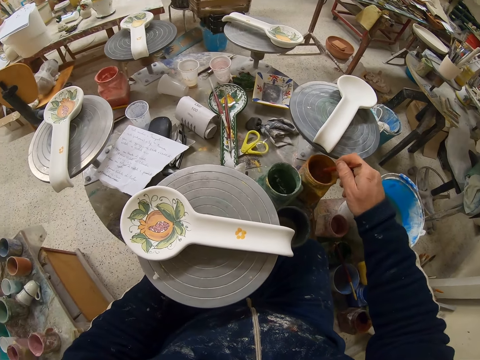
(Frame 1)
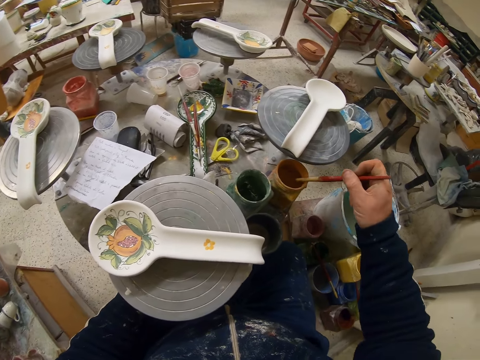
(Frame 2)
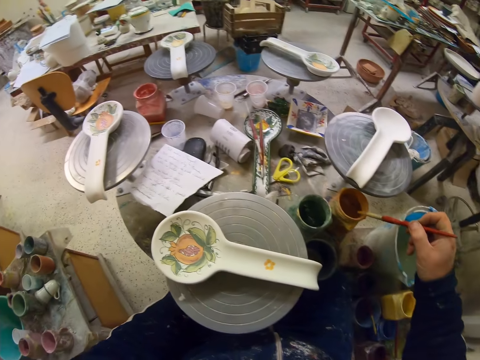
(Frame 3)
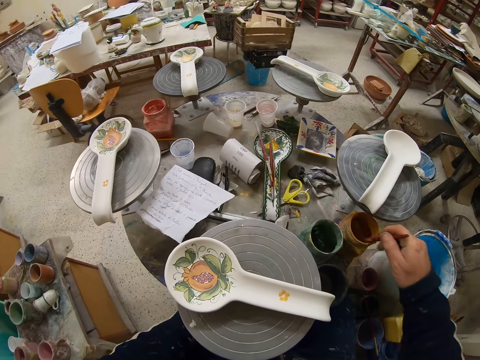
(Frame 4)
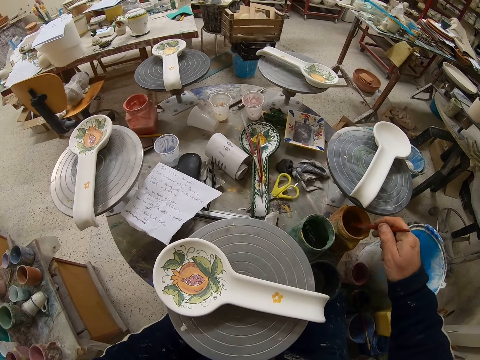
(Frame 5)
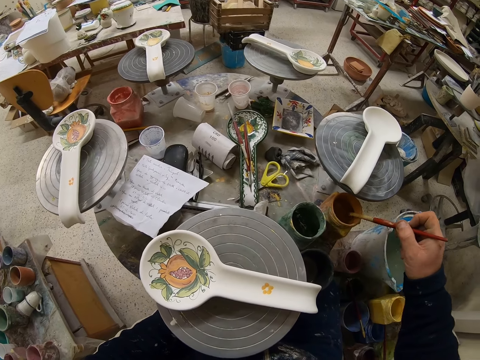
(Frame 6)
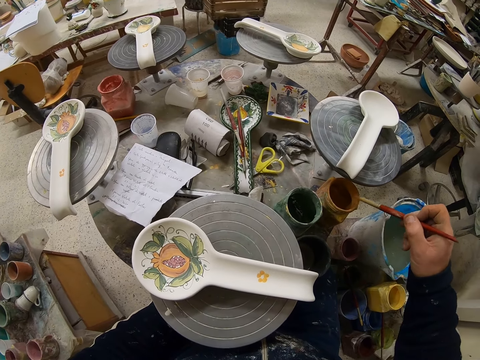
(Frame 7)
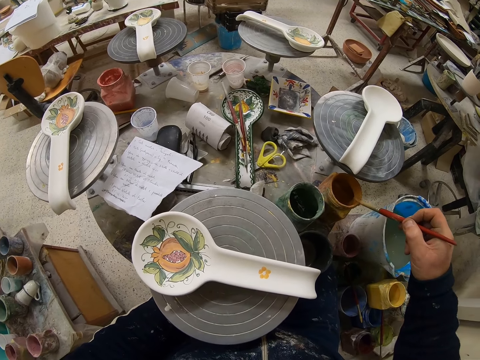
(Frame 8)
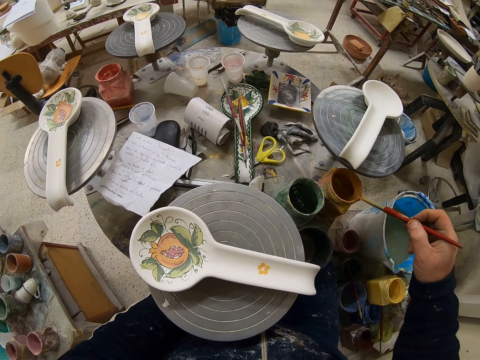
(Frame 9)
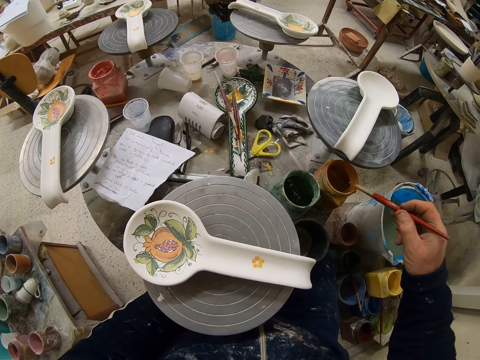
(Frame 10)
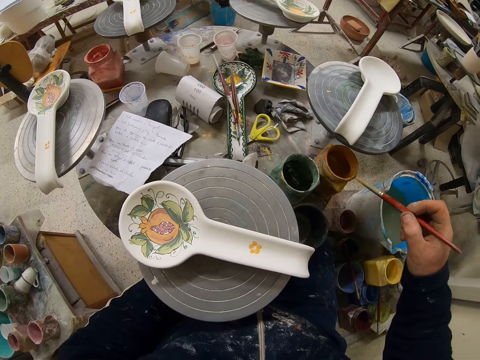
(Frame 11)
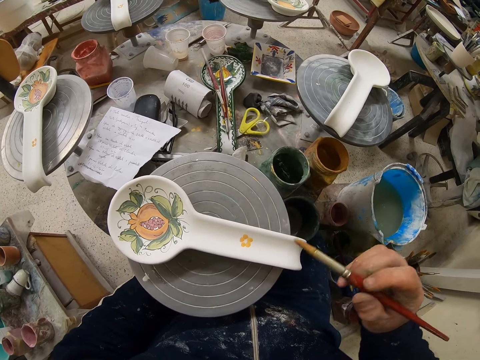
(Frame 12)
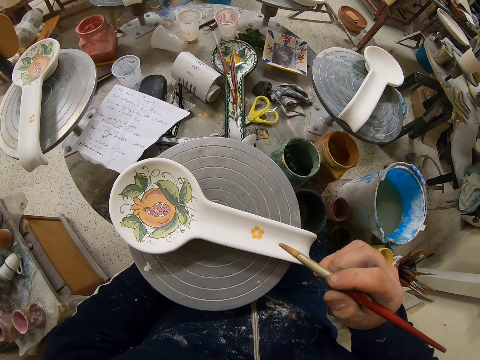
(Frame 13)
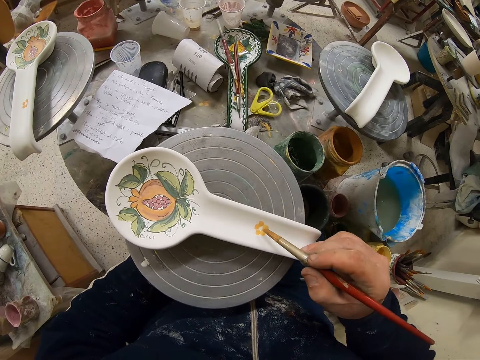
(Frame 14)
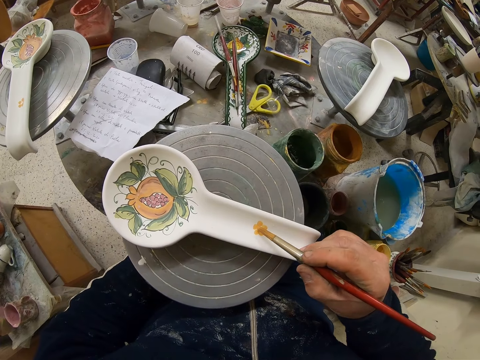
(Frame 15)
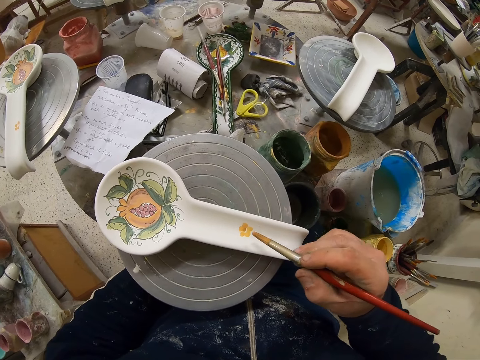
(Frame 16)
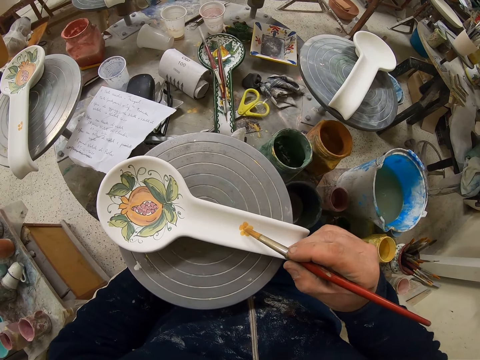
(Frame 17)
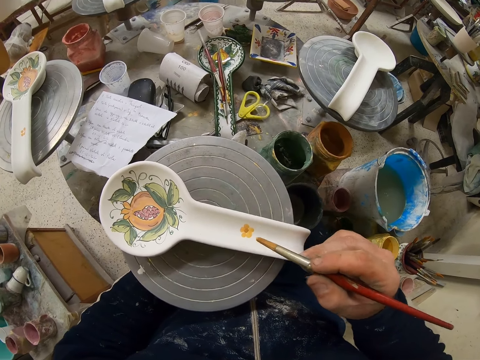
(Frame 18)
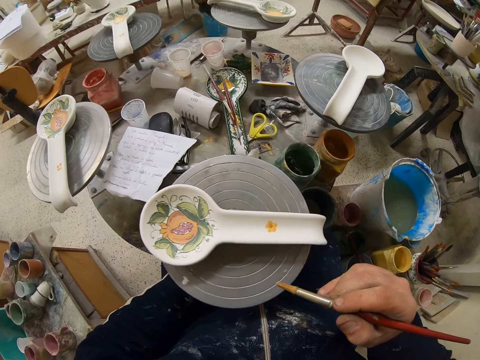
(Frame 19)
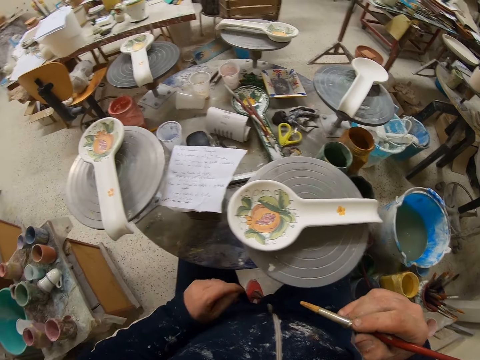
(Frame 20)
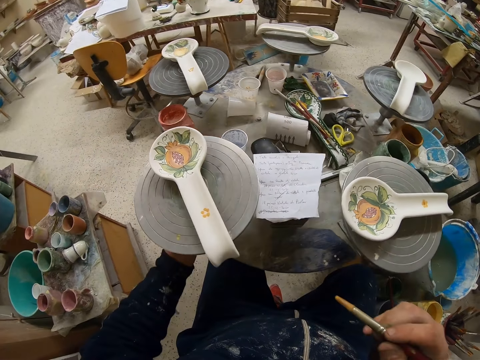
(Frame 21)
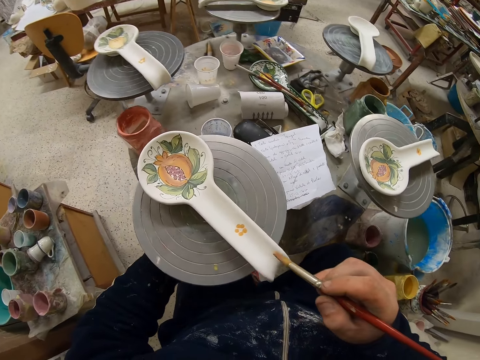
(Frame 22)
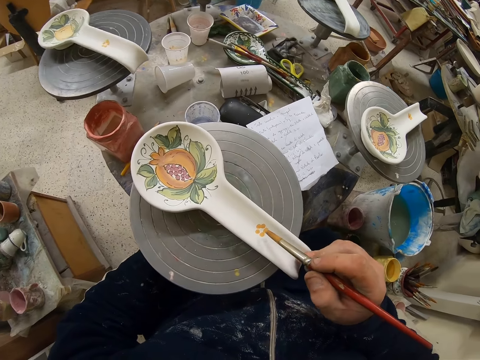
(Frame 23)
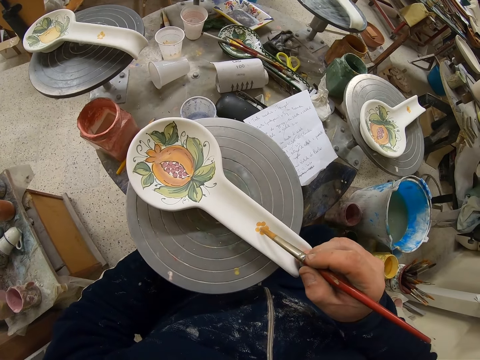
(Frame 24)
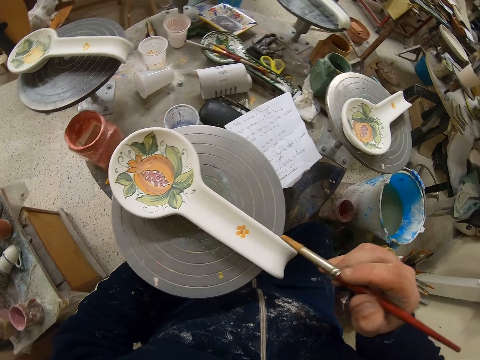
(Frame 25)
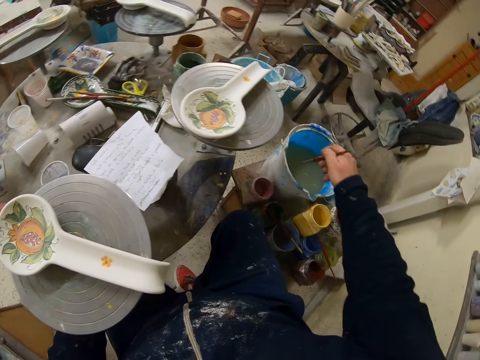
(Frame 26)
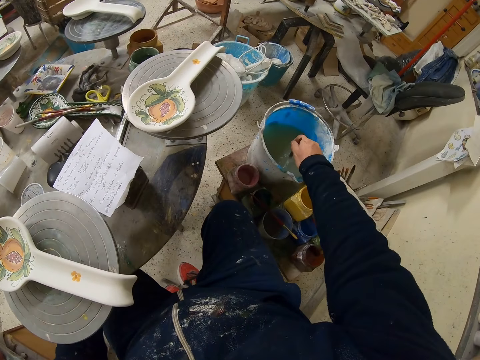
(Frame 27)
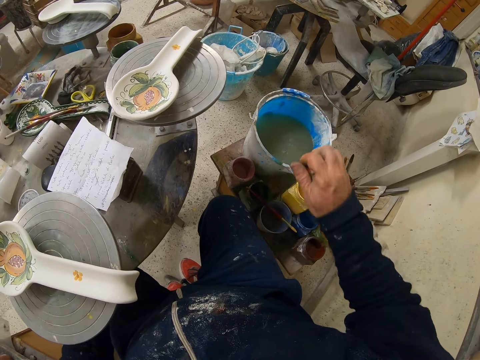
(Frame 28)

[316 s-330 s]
The camera wearer rubs the paint brush on the paint can. They paint the spoon. They decorate the plate with the paint brush. They turn the table. They paint the spoon. They decorate the plate with the paint brush. They dip the paint brush in the water.

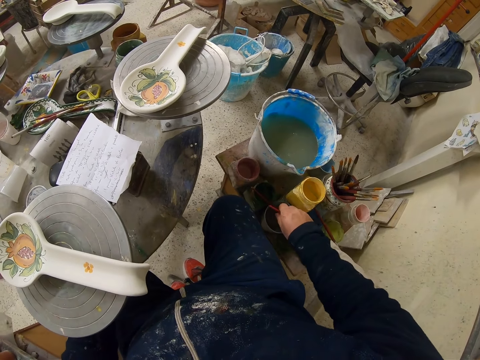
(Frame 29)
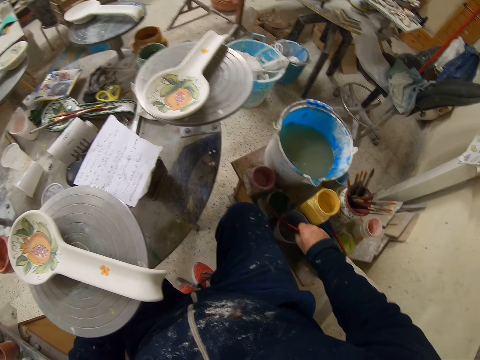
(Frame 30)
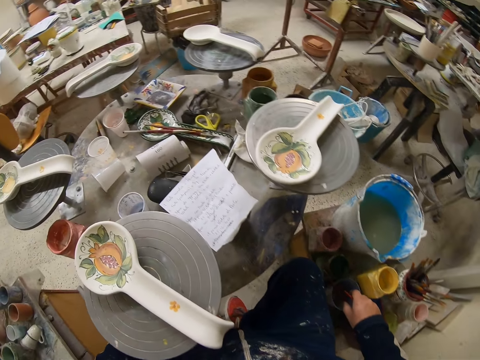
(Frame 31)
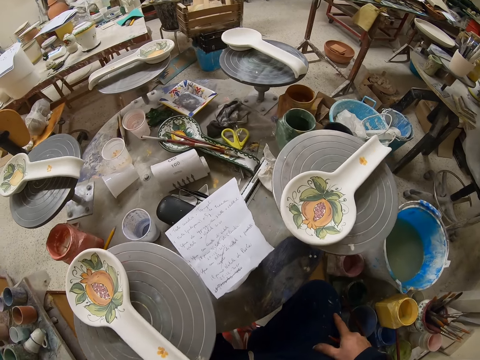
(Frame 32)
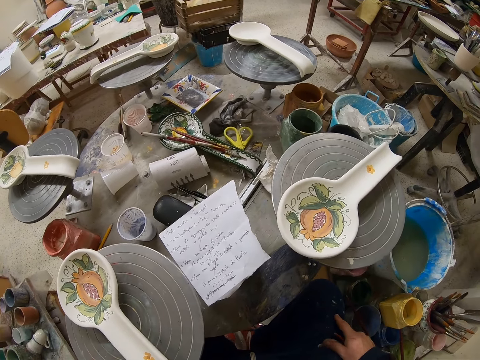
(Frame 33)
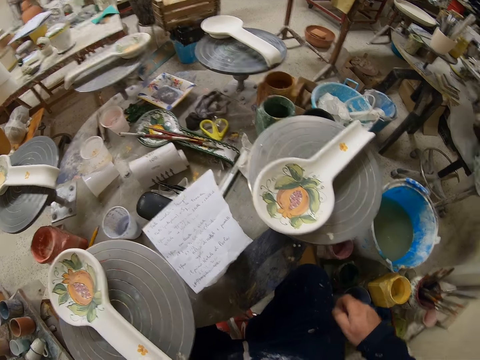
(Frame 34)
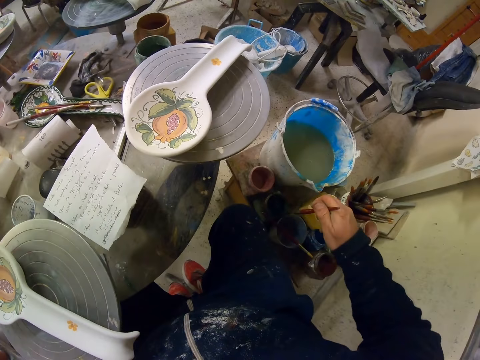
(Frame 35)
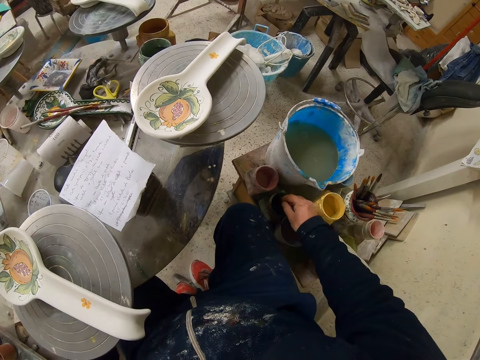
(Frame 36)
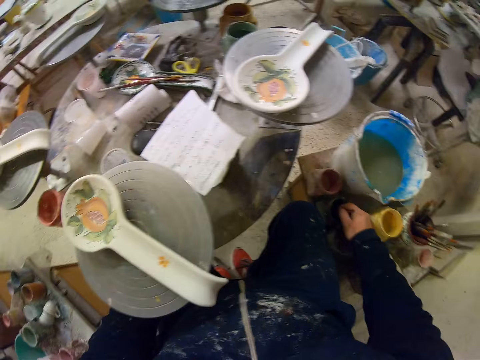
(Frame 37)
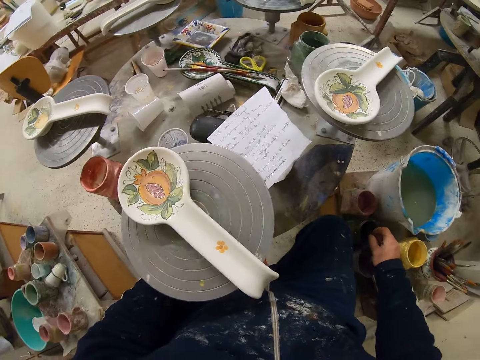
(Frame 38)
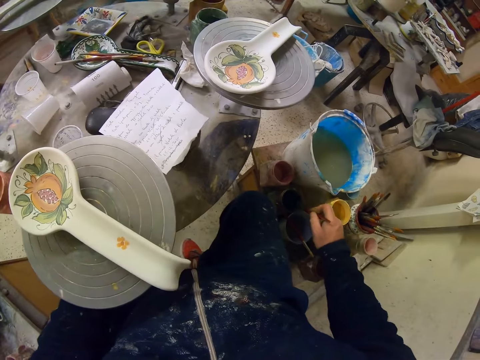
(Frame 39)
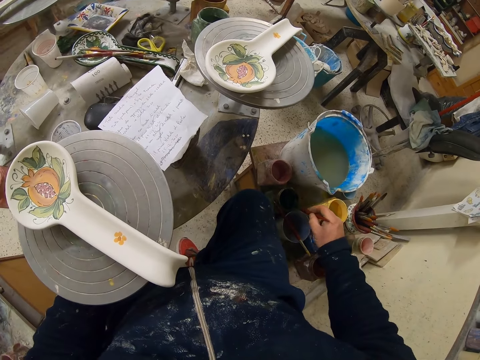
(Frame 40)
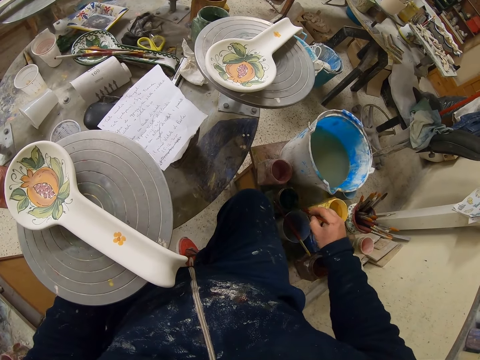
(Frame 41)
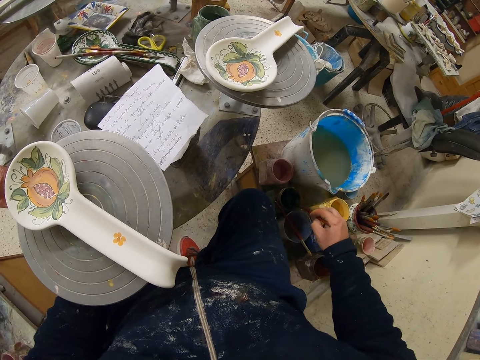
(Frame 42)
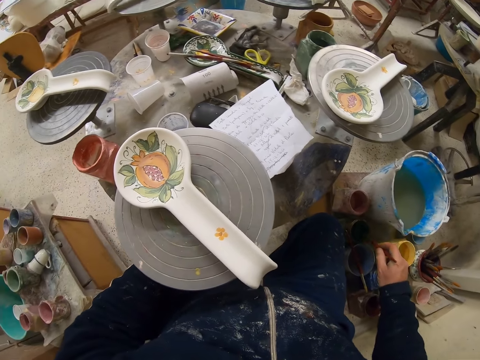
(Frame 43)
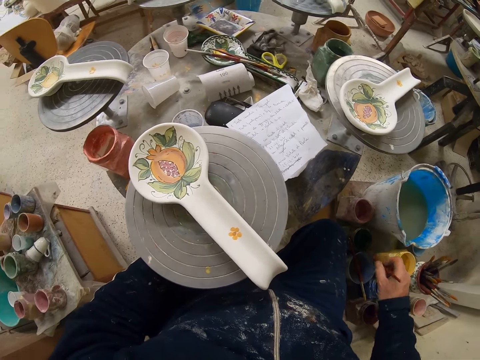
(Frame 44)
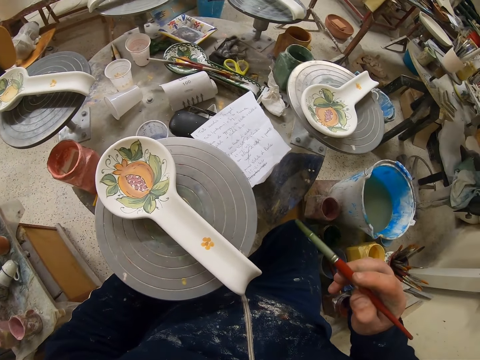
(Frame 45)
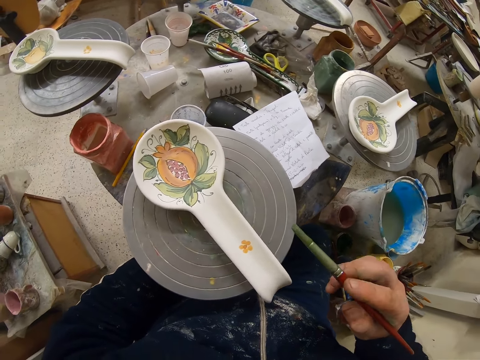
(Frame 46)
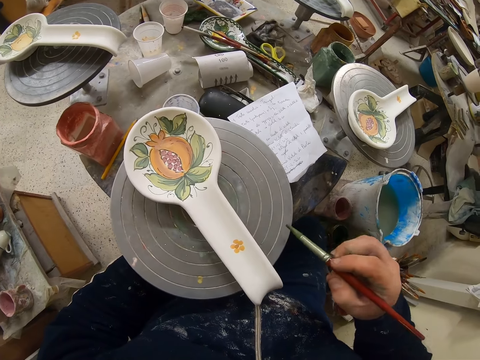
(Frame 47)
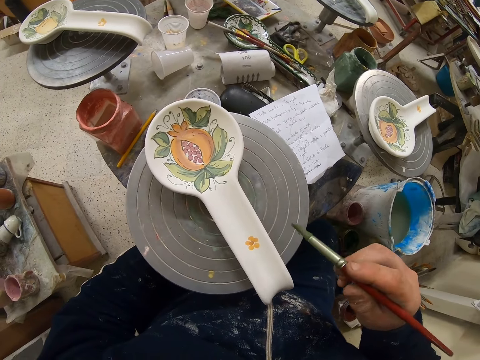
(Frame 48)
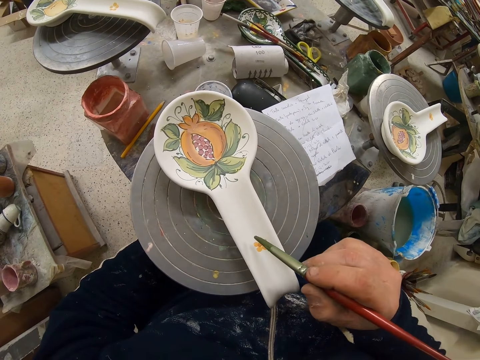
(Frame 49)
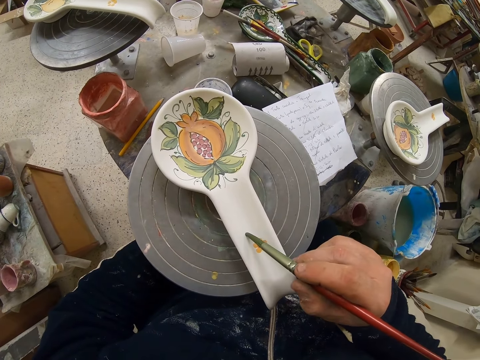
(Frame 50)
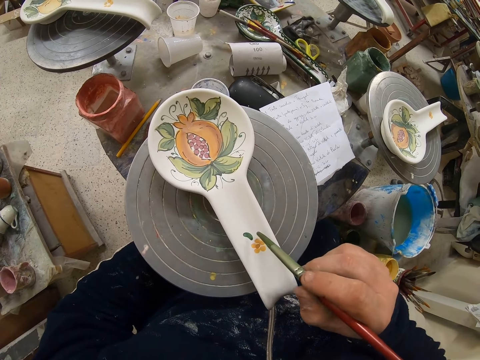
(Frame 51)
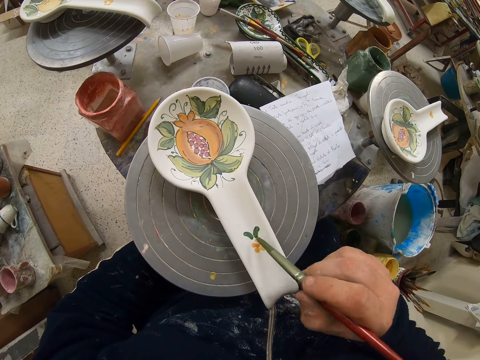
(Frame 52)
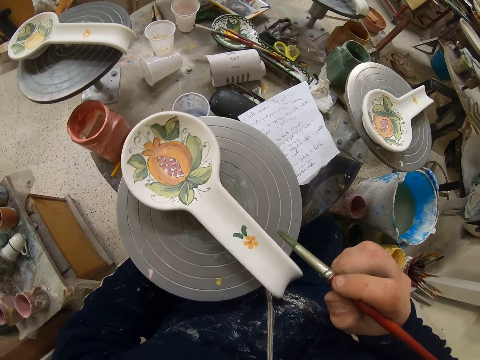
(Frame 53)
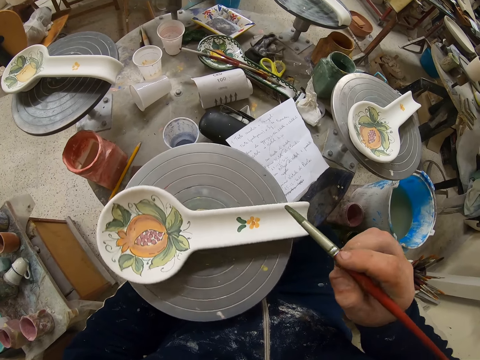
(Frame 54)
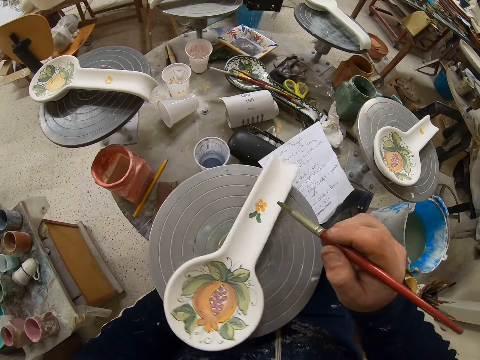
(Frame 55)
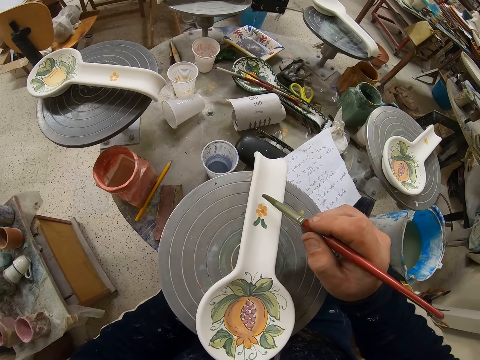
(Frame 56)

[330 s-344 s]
The camera wearer holds the paint brush. They put the brush down. They dip the paint brush in the paint can. They decorate the plate with the paint brush. They paint the spoon. They turn the table. They rotate the spoon.
